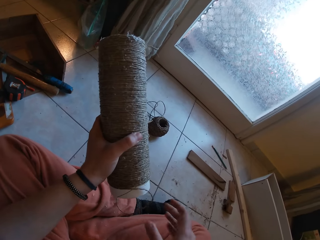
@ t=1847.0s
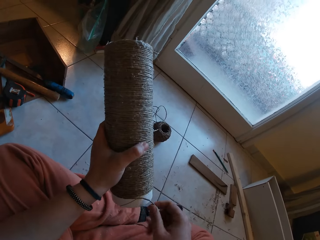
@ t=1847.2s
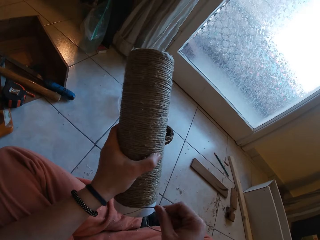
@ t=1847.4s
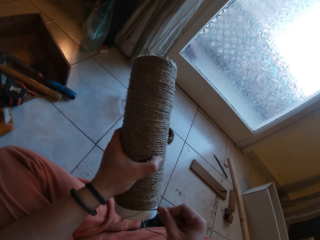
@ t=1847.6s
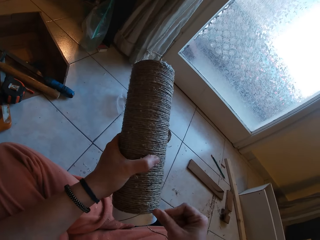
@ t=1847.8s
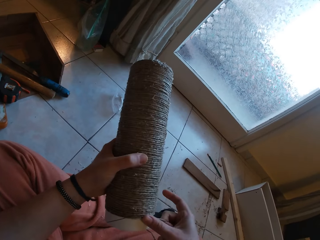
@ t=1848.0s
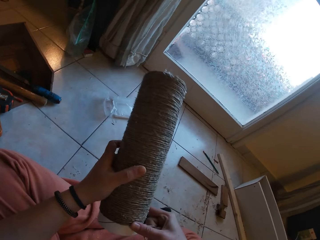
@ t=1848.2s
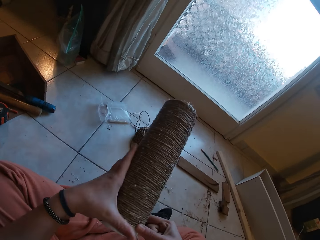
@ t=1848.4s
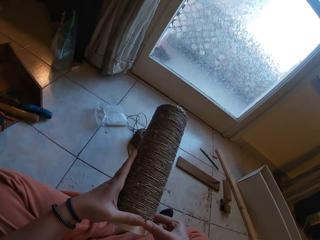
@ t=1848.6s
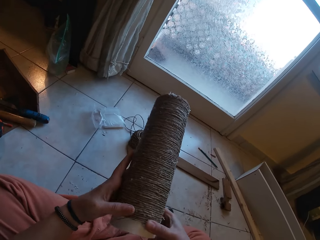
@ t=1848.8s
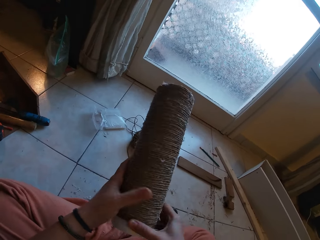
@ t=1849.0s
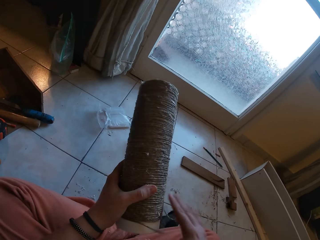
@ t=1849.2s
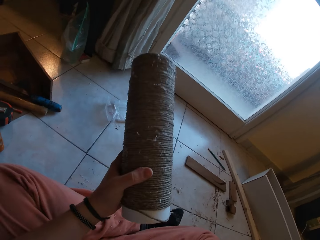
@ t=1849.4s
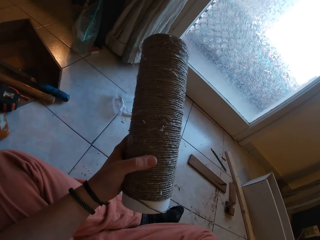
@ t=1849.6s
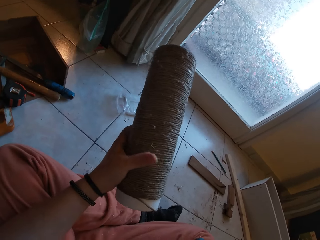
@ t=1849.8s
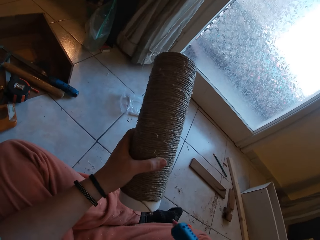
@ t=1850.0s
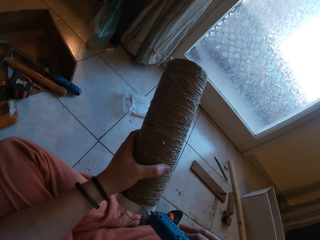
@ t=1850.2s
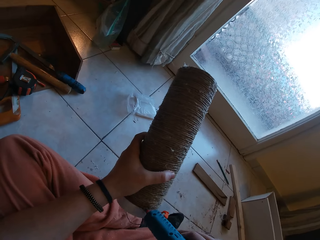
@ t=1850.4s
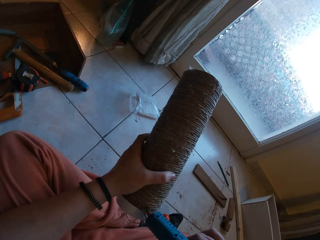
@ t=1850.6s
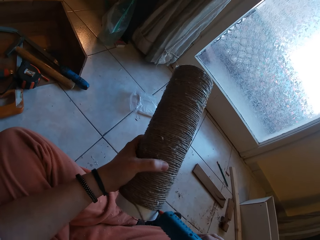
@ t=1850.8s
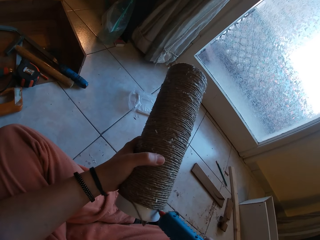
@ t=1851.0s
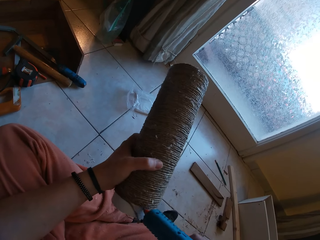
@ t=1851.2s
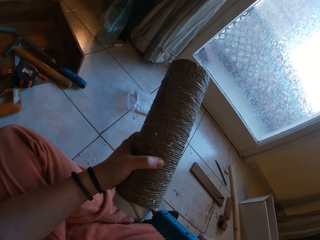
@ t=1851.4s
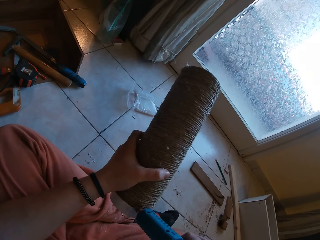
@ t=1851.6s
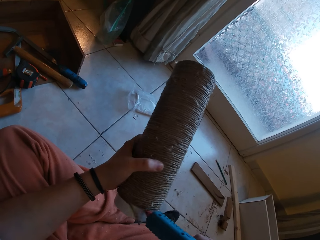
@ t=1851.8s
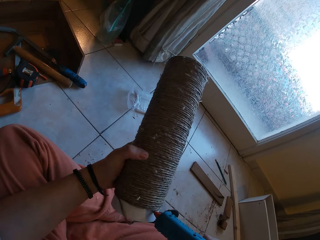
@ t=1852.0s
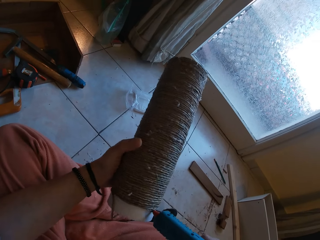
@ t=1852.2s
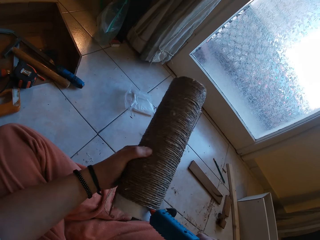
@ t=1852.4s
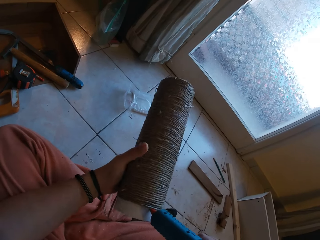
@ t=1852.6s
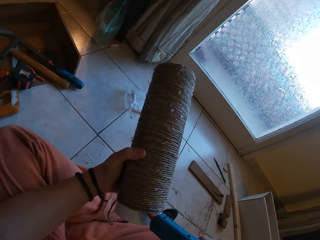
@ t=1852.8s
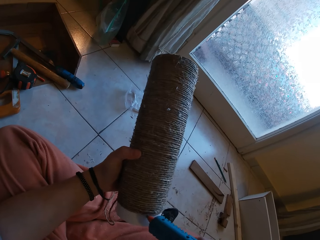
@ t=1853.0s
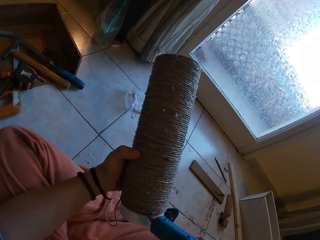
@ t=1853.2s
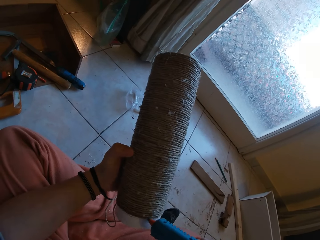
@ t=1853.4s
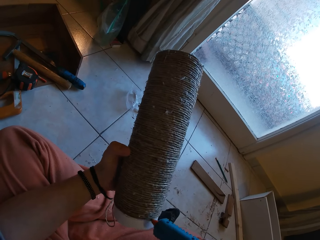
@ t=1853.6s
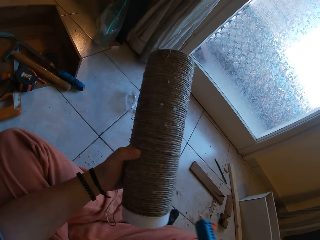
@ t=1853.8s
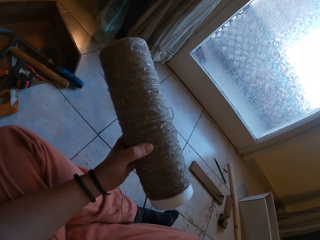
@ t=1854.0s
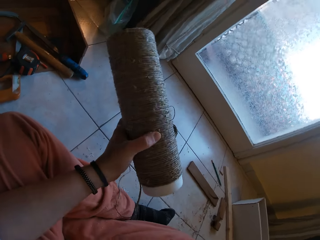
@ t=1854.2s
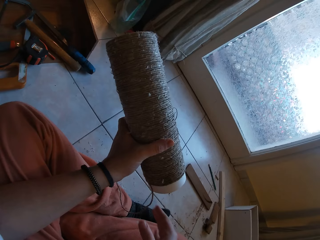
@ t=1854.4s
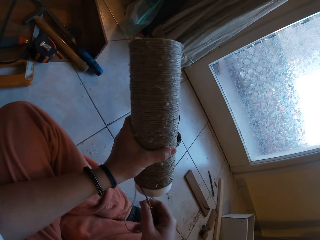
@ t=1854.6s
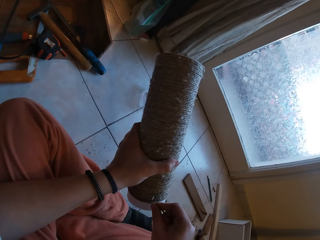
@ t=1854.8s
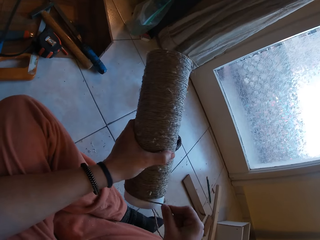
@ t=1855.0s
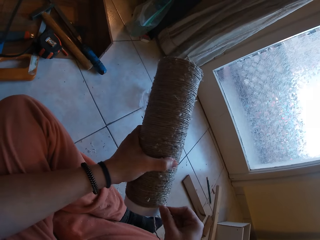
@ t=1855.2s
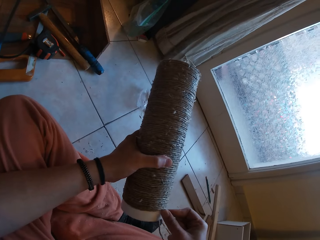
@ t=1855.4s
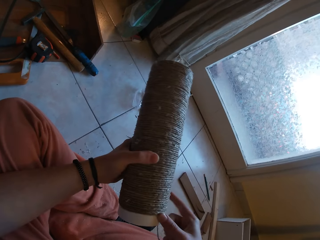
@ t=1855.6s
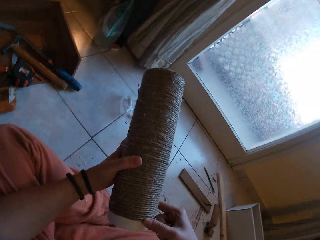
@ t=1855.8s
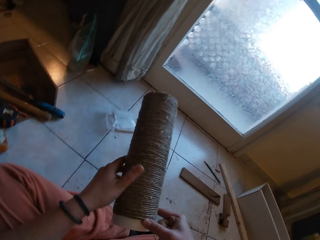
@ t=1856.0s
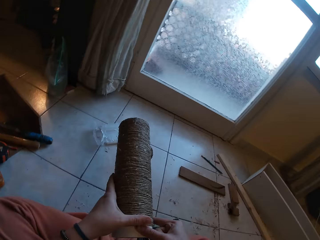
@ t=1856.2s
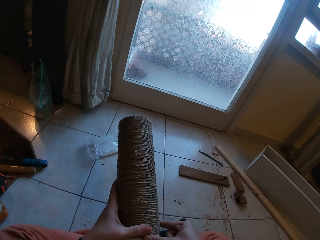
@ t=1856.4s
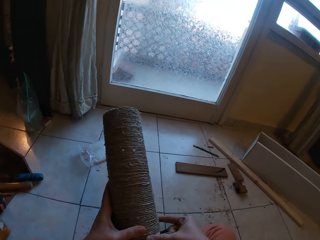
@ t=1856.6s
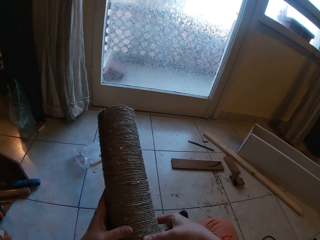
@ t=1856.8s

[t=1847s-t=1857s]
The camera wearer rolls the twine on the cardboard tube in his left hand with his right hand. He applies glue to the cardboard tube in his left hand with the glue gun in his right hand. He rolls the twine on the cardboard tube in his left hand with his right hand.

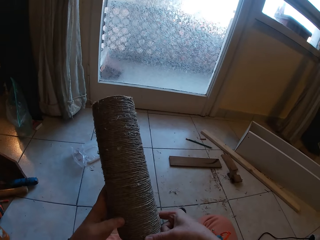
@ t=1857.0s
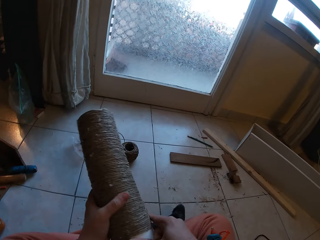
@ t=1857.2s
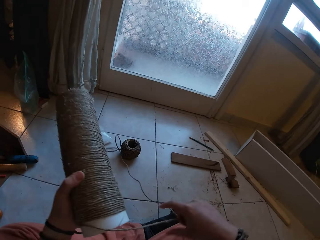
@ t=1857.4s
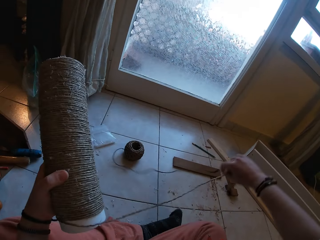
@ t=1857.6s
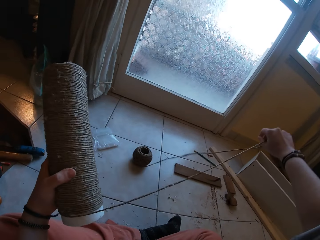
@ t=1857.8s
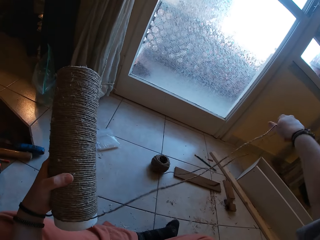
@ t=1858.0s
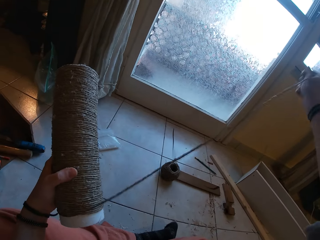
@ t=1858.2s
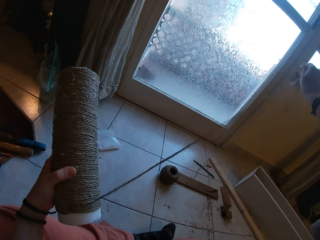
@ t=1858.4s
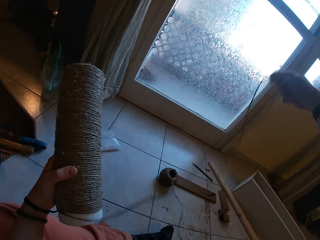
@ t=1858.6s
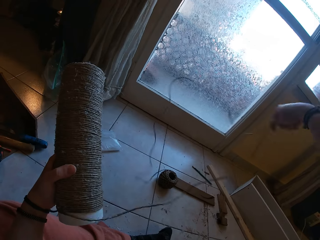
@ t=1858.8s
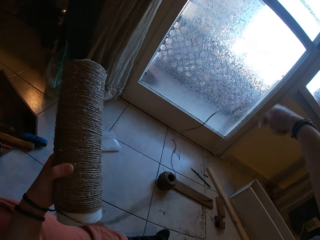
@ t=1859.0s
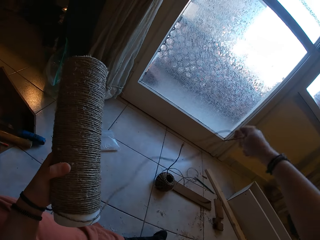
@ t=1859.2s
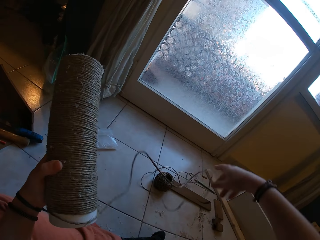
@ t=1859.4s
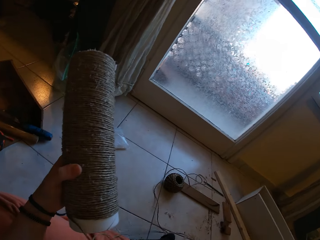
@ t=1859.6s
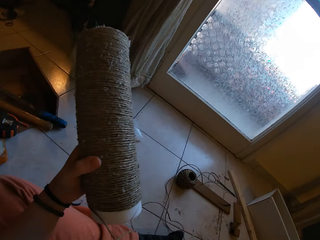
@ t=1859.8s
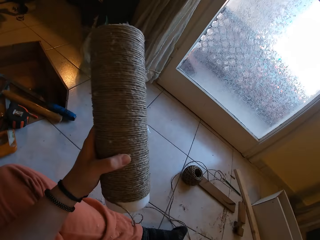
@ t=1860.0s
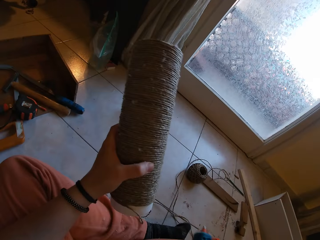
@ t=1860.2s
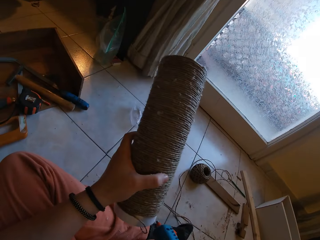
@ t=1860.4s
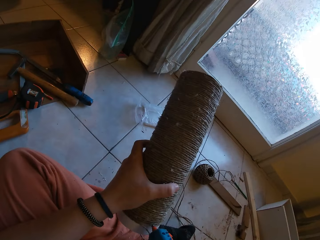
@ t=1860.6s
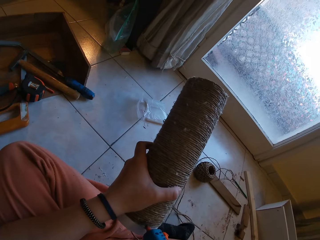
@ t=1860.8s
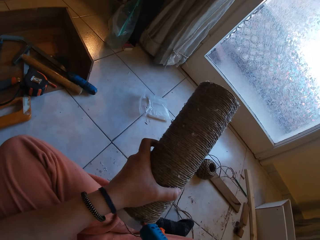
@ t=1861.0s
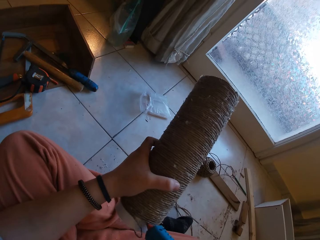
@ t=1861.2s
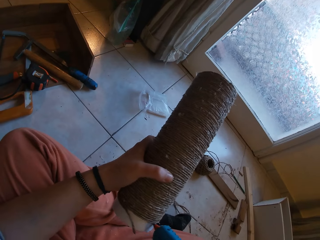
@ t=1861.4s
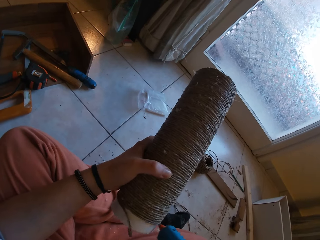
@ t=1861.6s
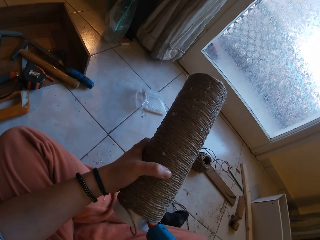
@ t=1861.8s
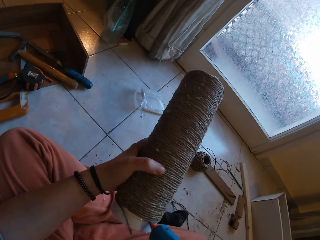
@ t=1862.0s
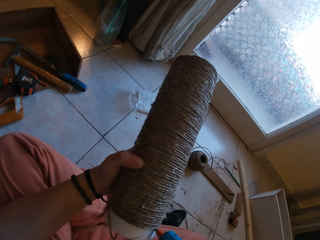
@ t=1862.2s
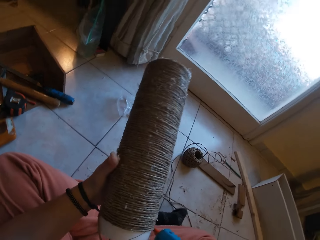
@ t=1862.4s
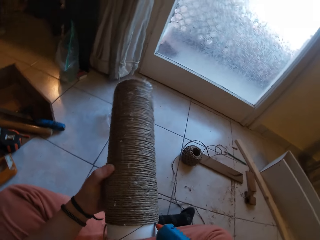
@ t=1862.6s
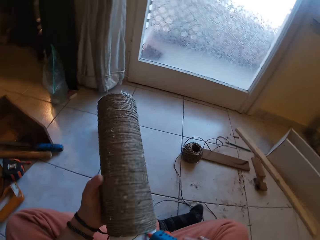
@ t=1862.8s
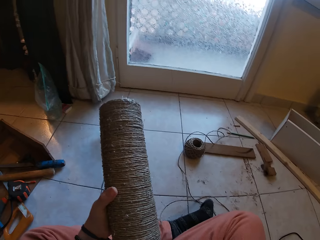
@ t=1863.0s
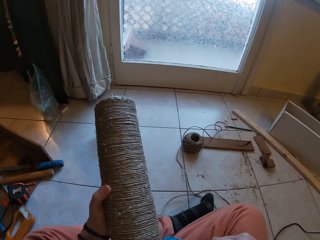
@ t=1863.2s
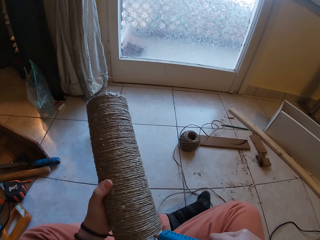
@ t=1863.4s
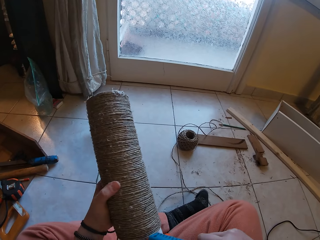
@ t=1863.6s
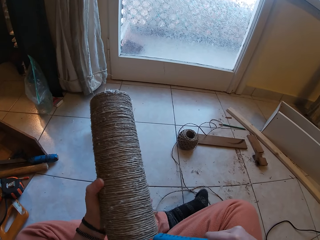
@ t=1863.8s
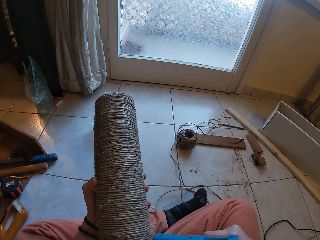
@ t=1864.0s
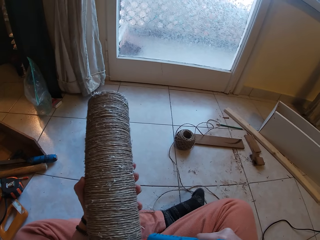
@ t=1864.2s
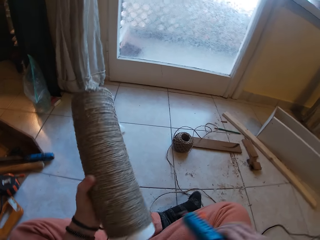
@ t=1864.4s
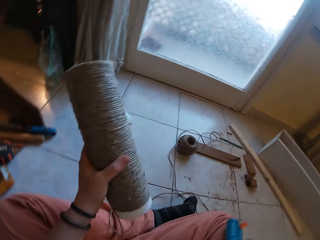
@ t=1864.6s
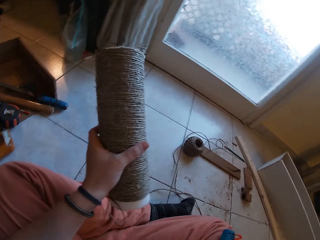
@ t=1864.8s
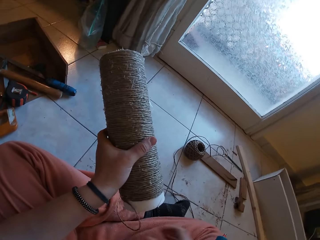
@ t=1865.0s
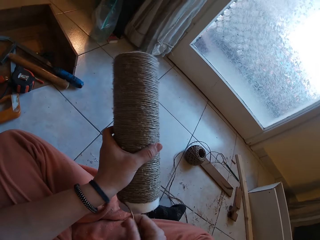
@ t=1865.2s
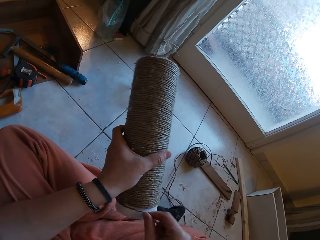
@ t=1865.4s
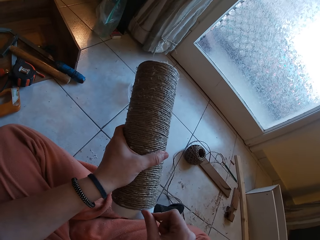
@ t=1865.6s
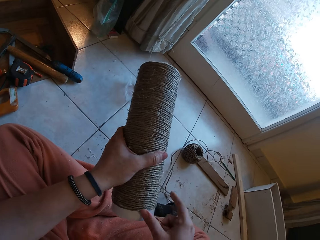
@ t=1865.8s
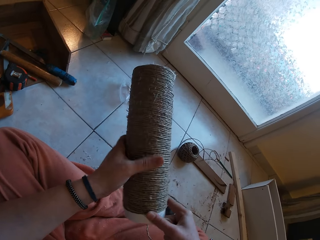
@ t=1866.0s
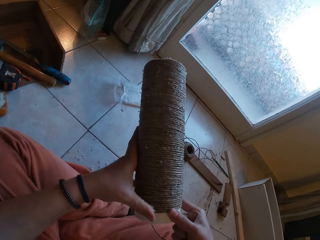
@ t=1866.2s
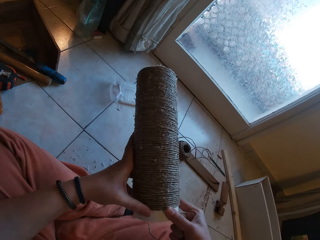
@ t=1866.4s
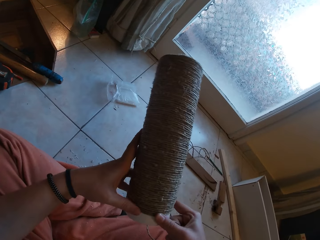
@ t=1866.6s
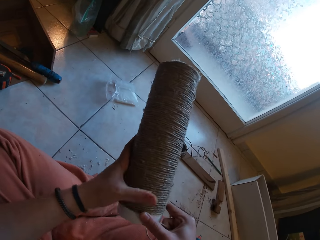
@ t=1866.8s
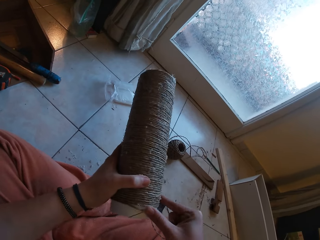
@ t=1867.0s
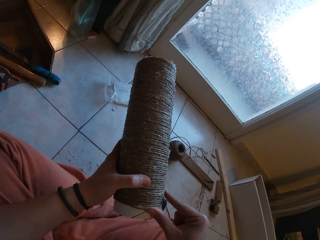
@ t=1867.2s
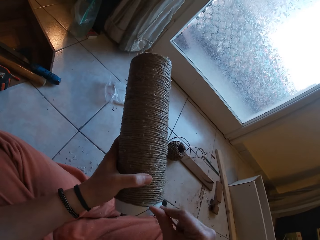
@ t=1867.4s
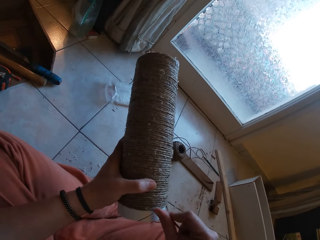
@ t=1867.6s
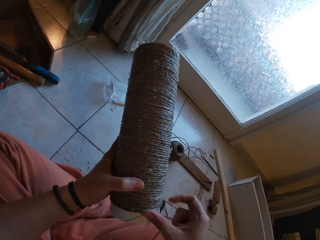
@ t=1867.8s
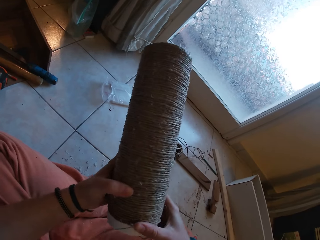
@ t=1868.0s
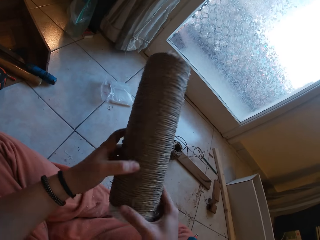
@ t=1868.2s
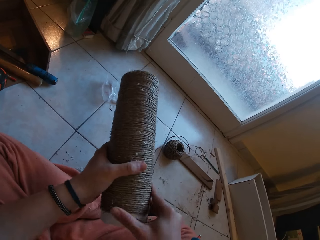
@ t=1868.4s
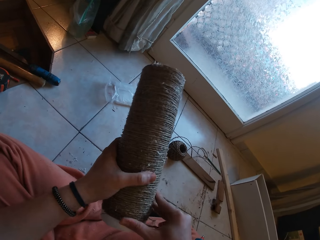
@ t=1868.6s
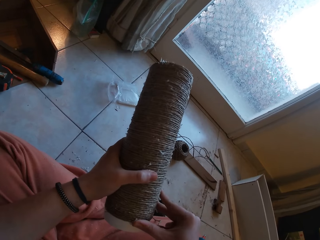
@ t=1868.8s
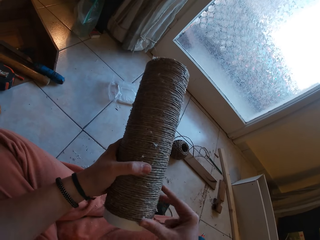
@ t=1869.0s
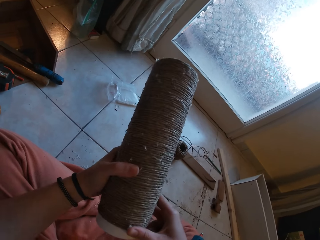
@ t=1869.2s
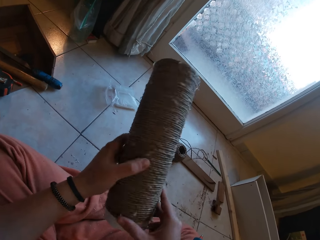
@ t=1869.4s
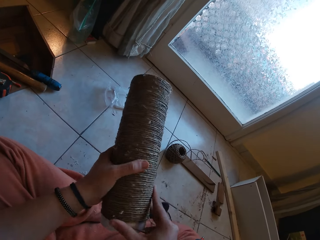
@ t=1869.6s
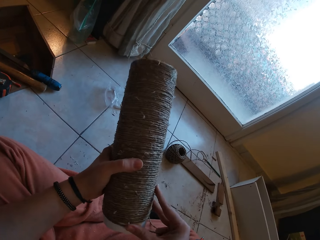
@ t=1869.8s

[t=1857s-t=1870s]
The camera wearer releases some twine from a twine ball on the floor with his right hand. He applies glue to the cardboard tube in his left hand with the glue gun in his right hand. He drops the glue gun on his right leg with his right hand. He rolls the twine on the cardboard tube in his left hand with his right hand.
